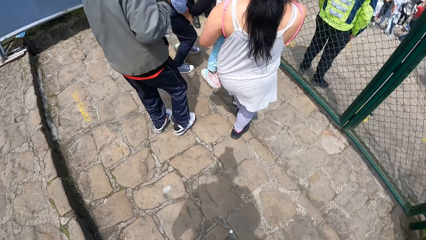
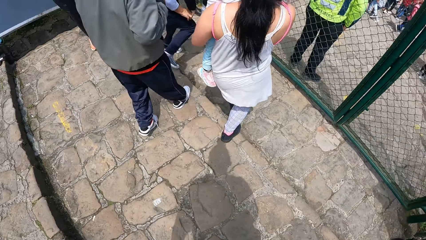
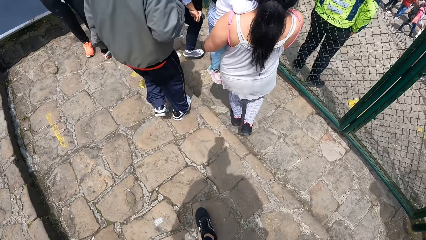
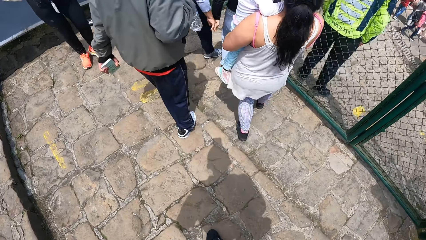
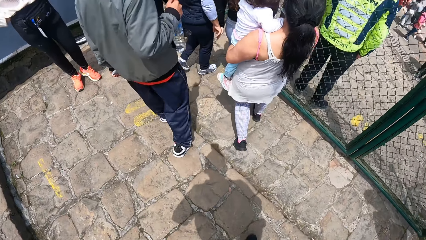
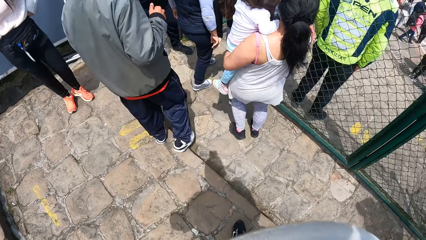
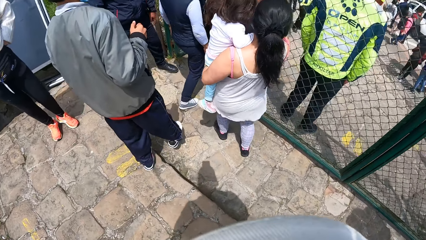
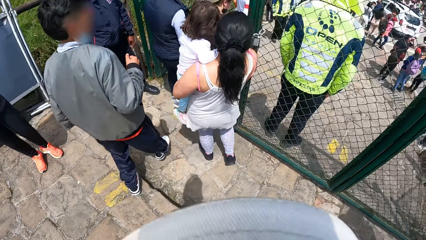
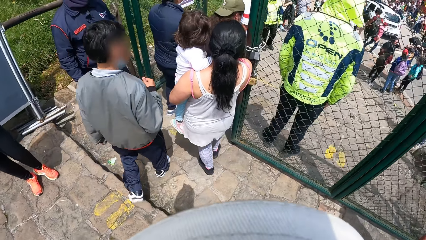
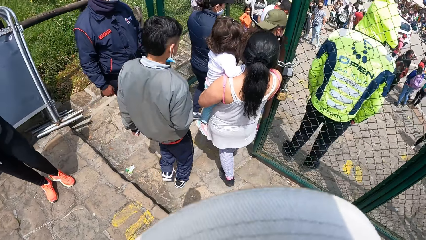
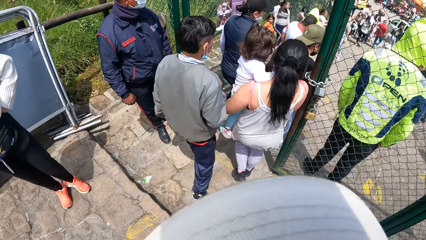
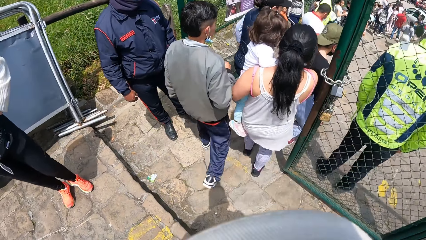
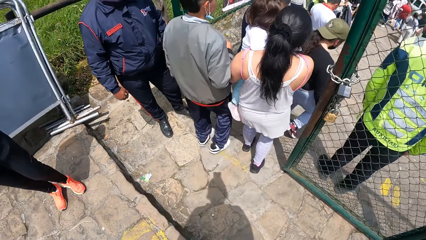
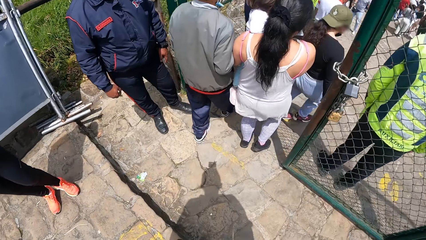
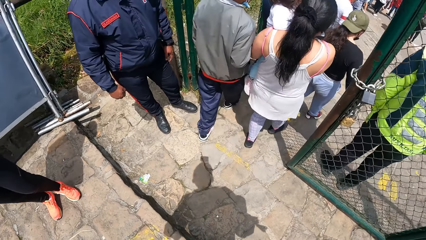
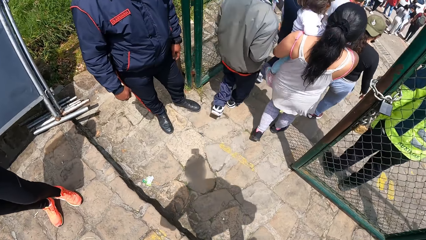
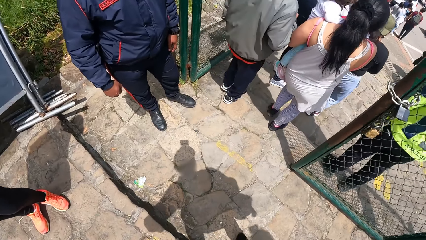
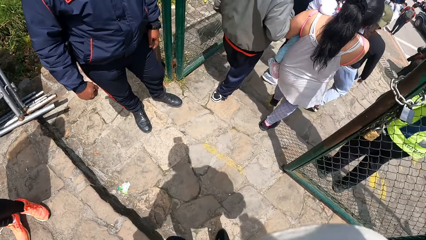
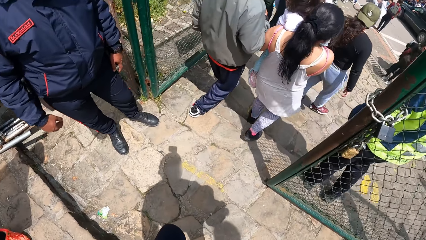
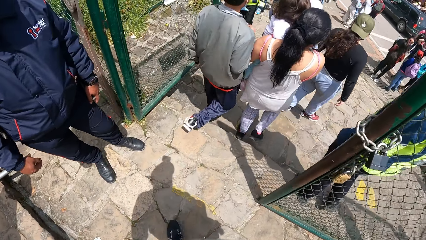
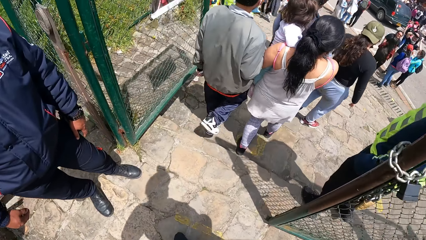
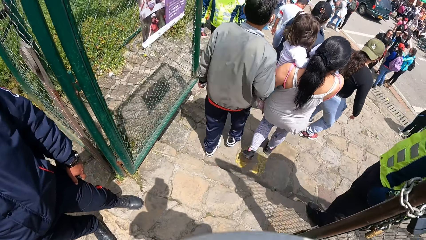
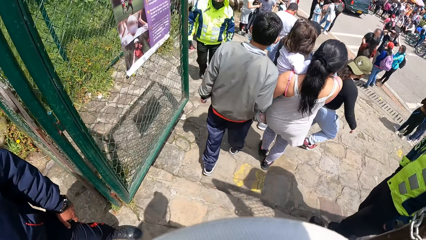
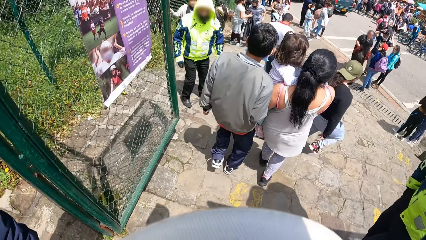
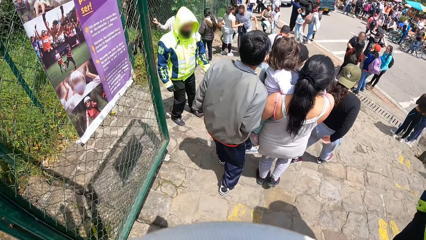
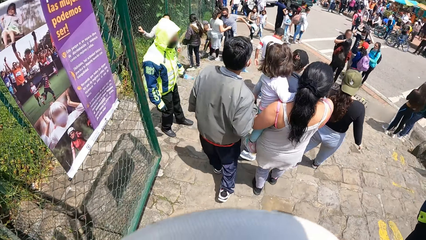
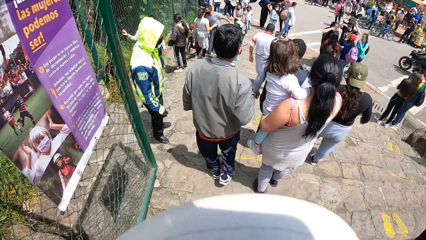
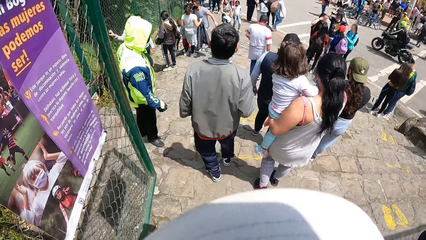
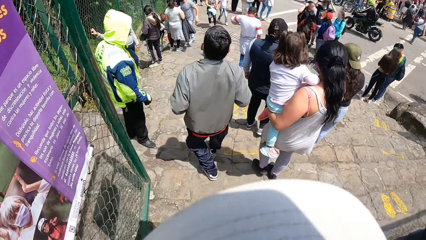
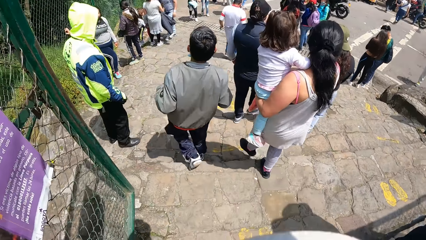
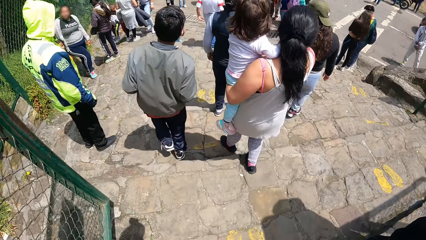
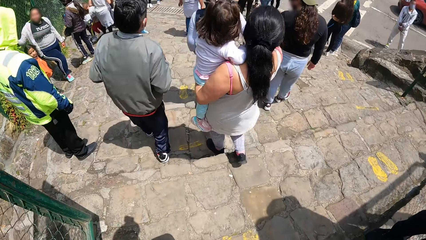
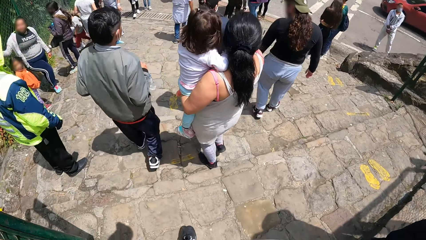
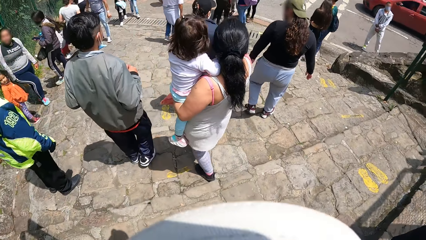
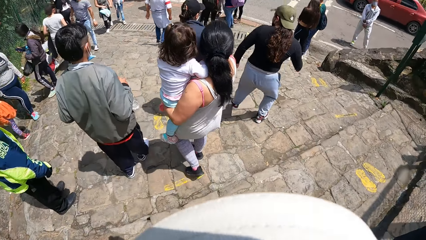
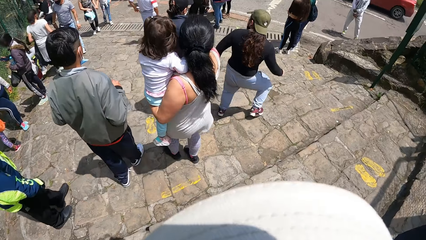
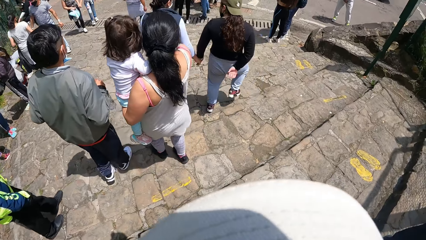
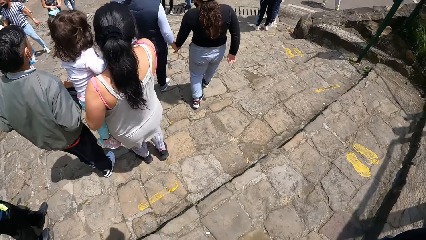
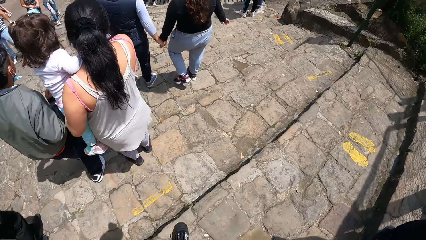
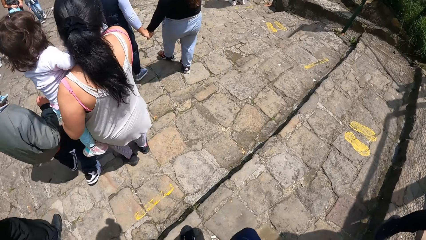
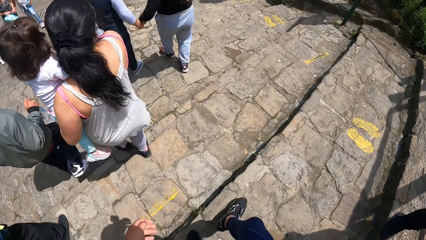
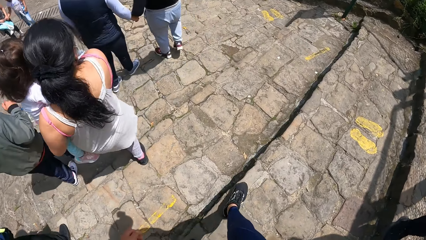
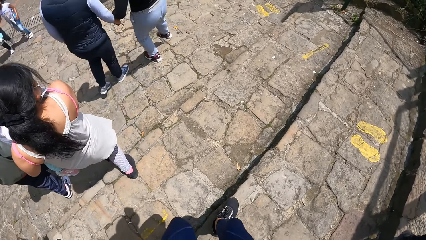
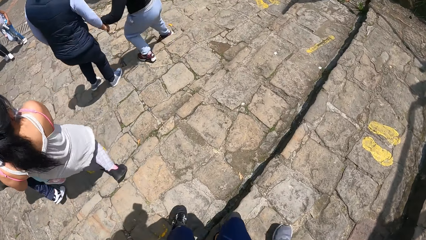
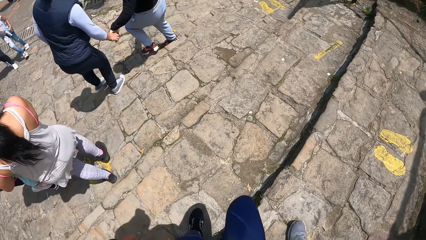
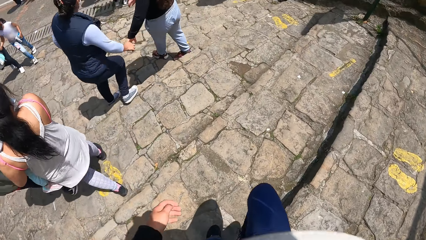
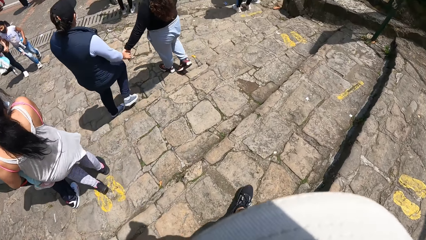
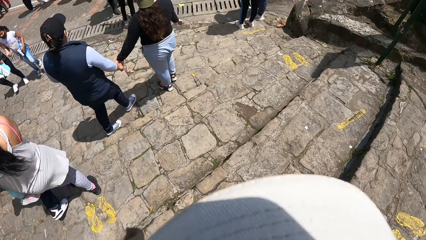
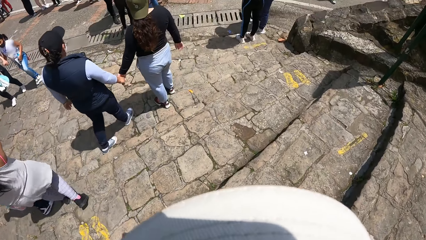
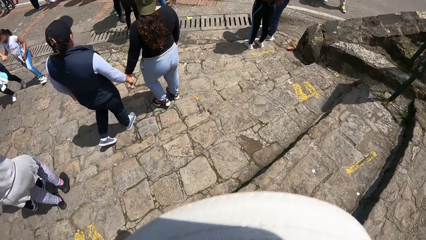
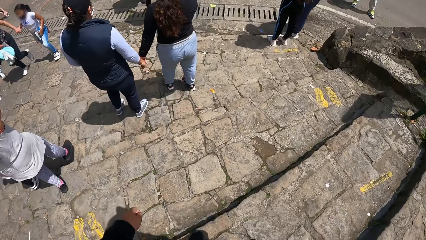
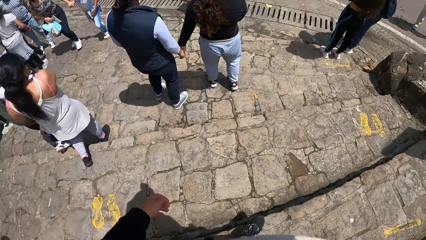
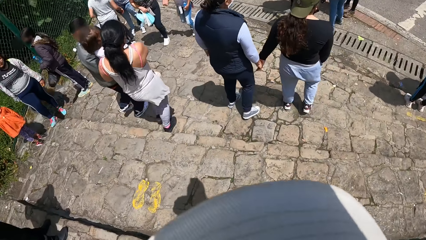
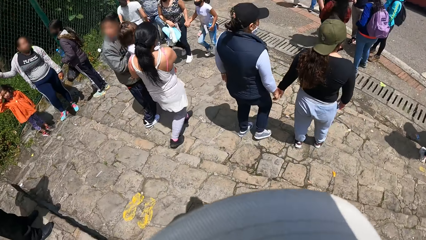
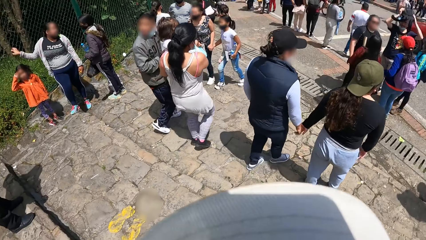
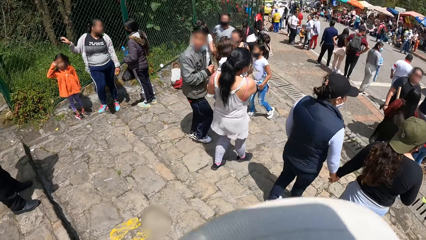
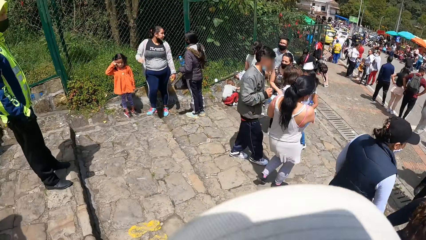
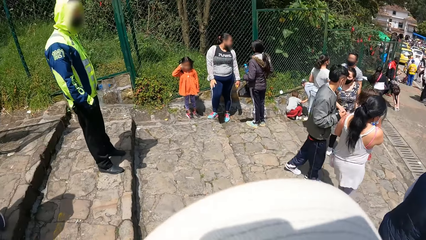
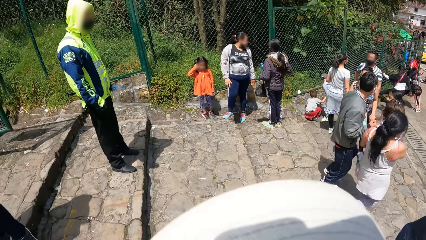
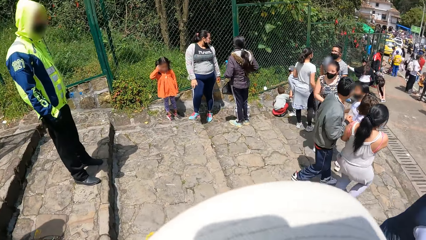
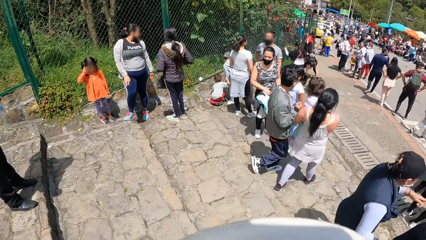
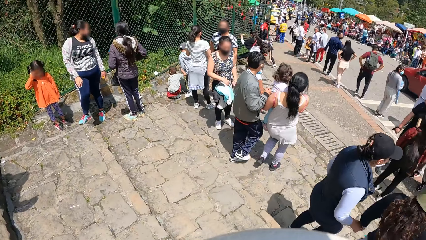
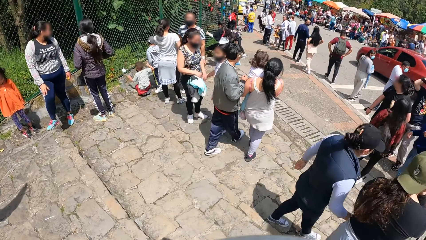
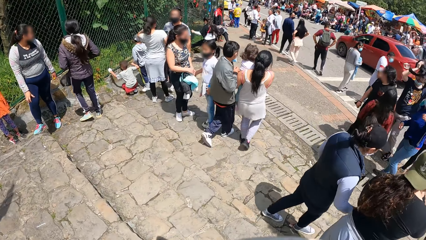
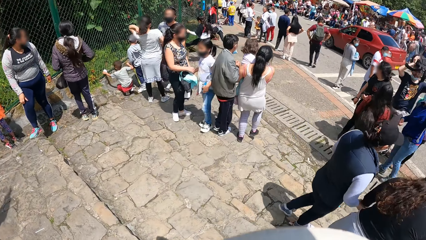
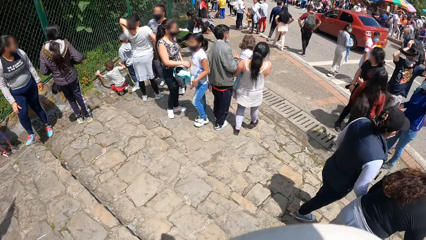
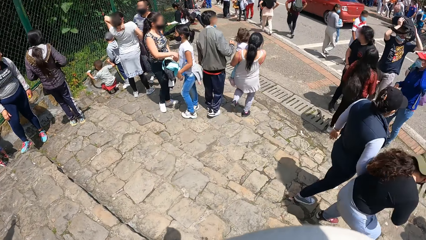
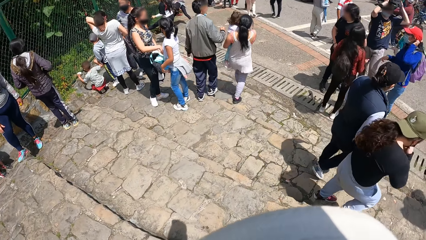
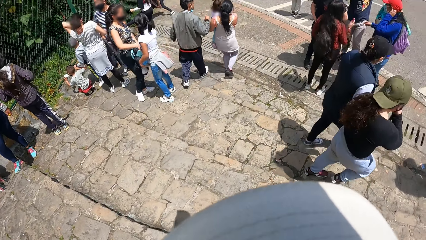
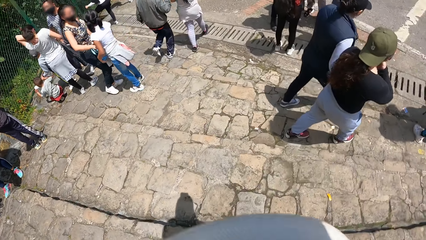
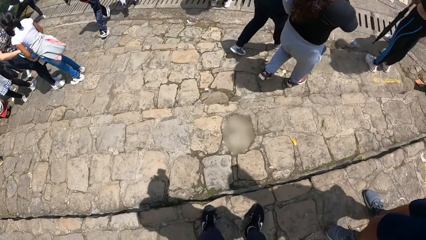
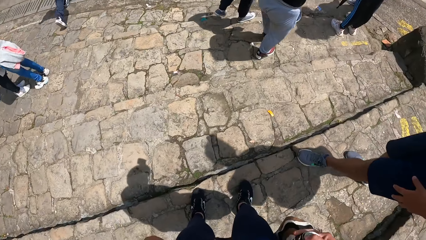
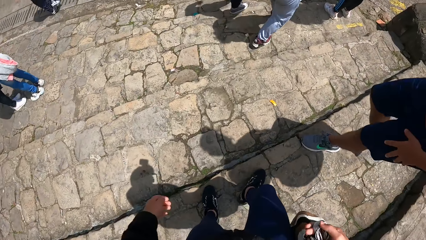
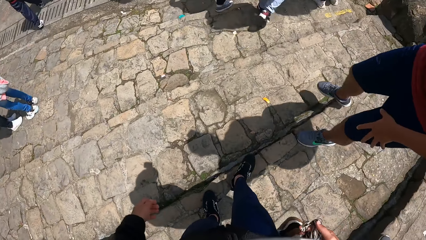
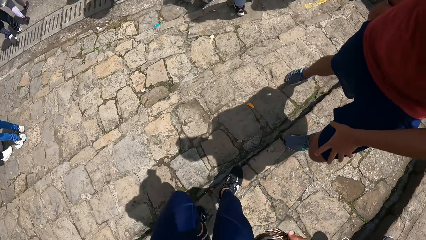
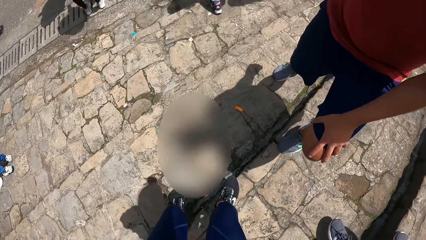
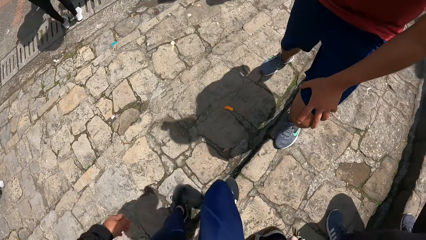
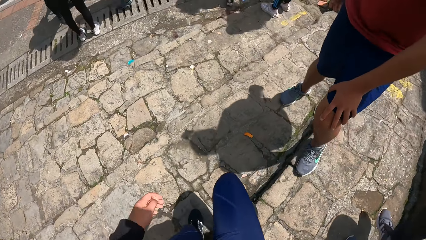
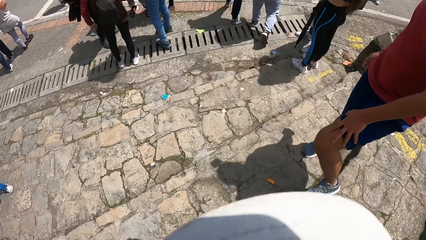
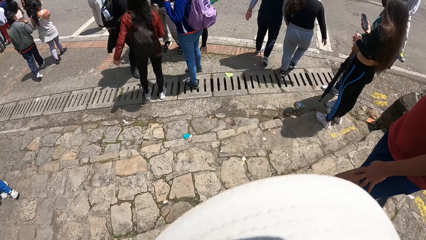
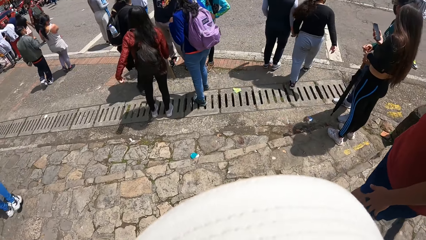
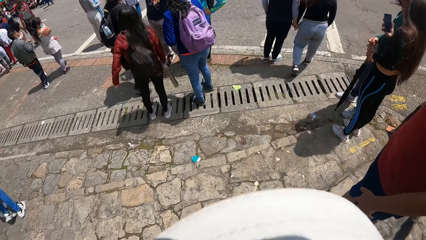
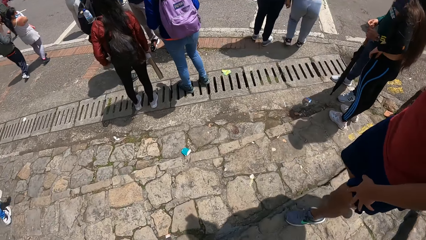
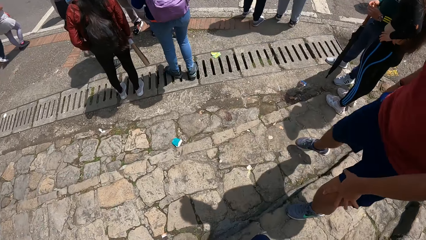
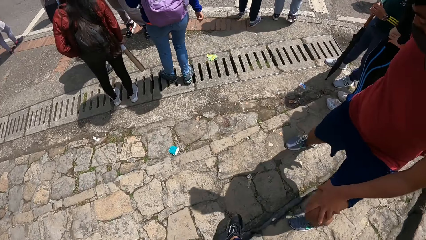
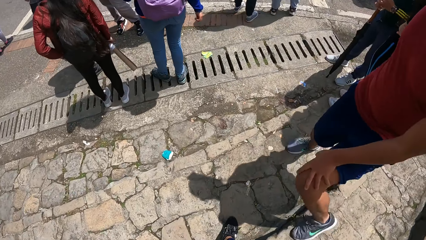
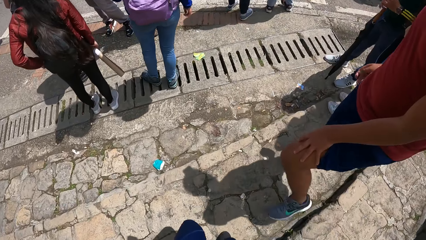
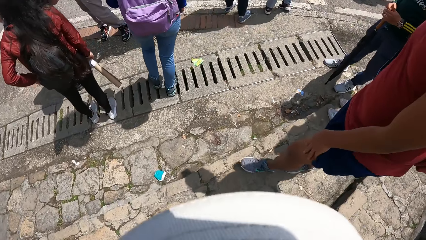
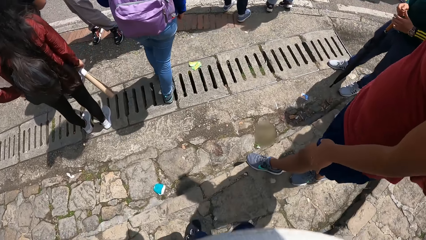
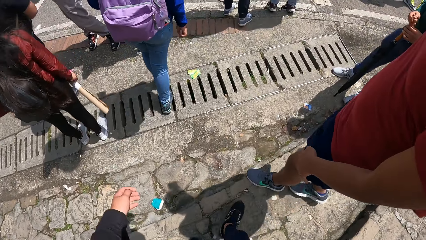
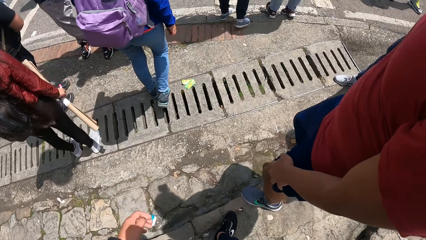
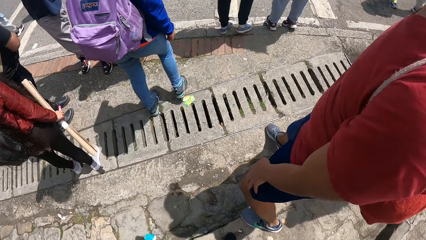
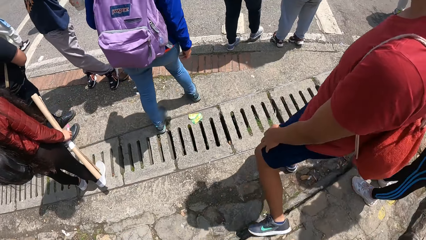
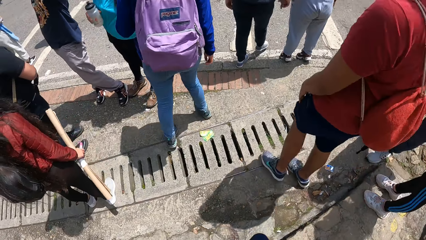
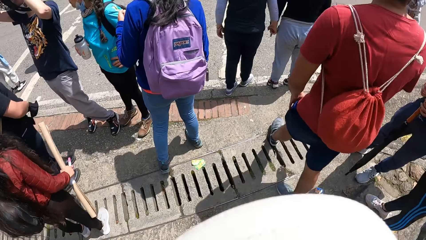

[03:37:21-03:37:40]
The camera wearer walks through a gate with a man, another man, and a third man. They walk repeatedly.
